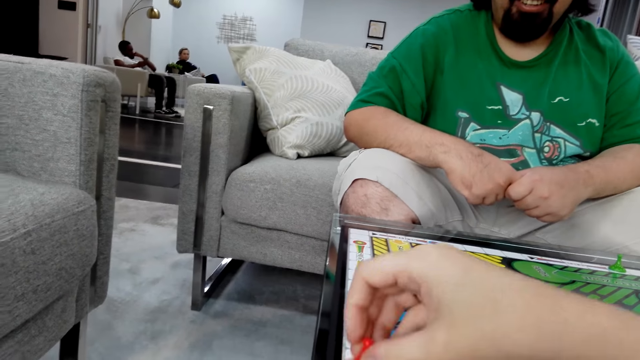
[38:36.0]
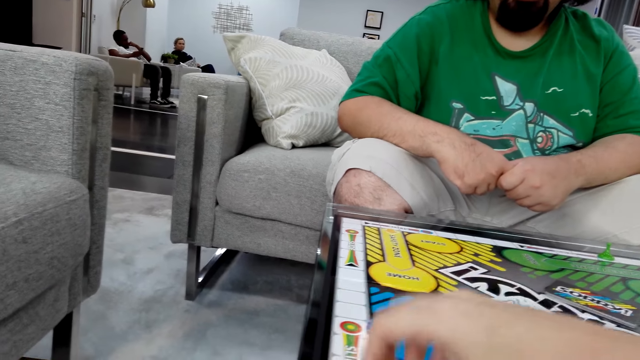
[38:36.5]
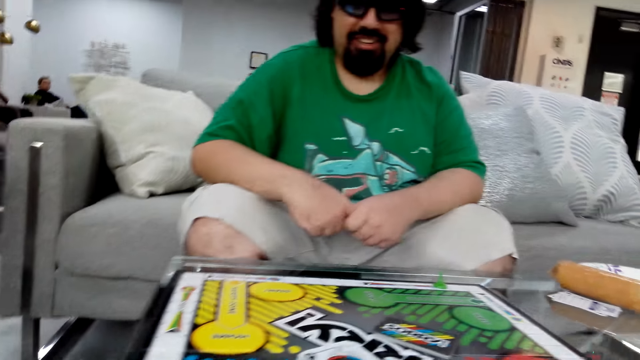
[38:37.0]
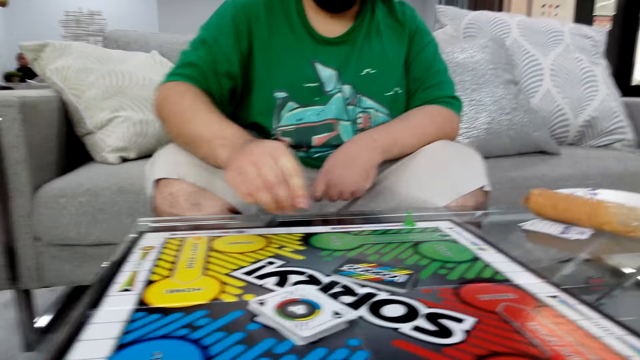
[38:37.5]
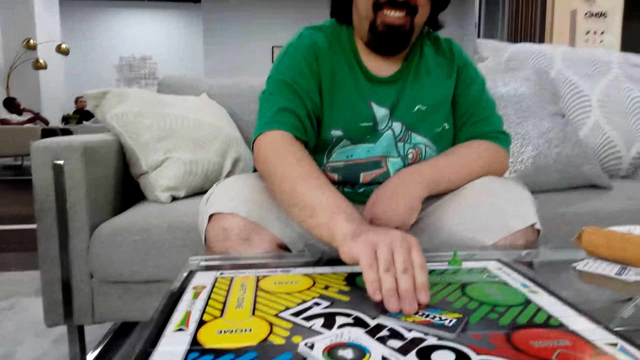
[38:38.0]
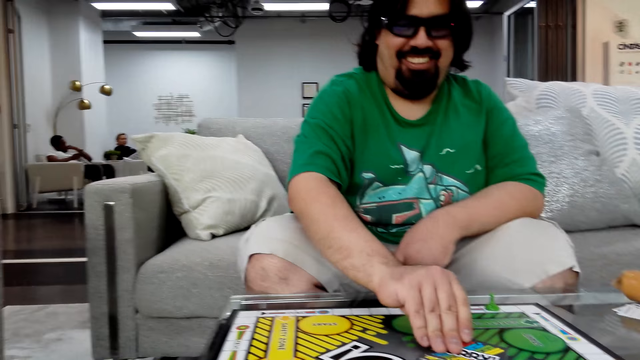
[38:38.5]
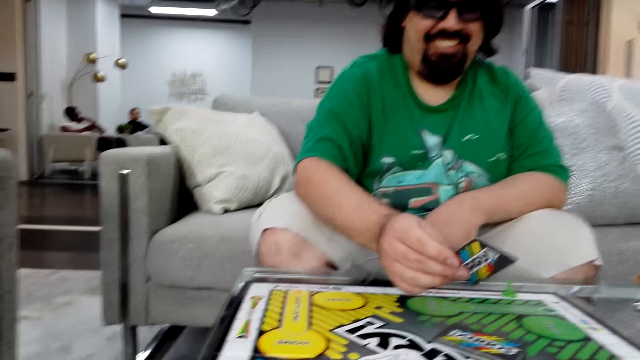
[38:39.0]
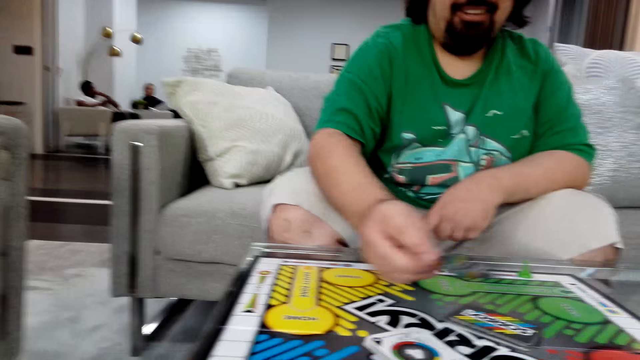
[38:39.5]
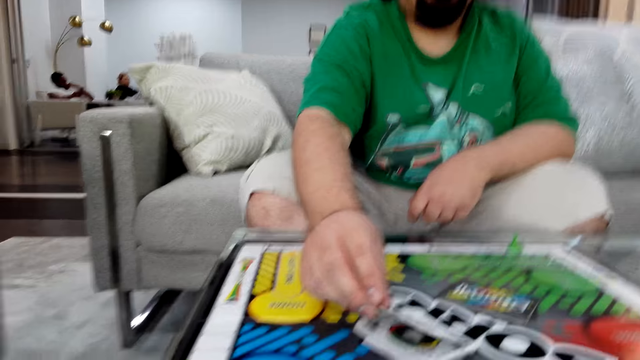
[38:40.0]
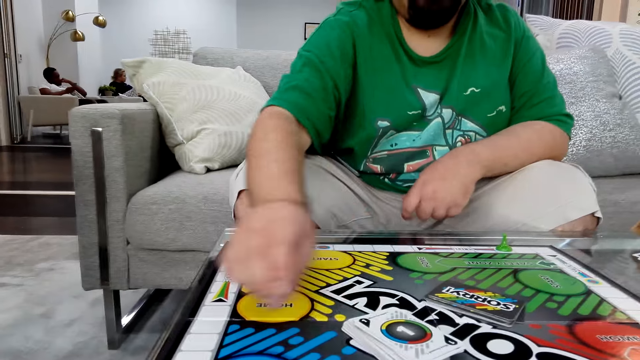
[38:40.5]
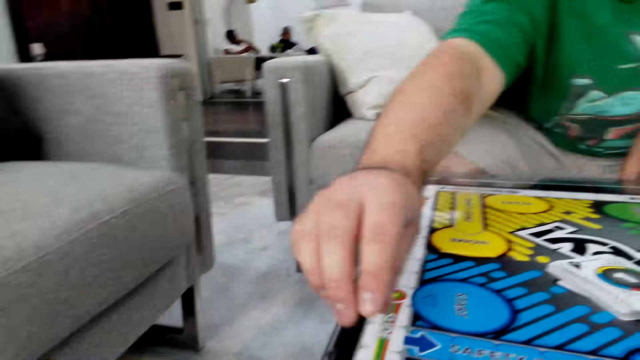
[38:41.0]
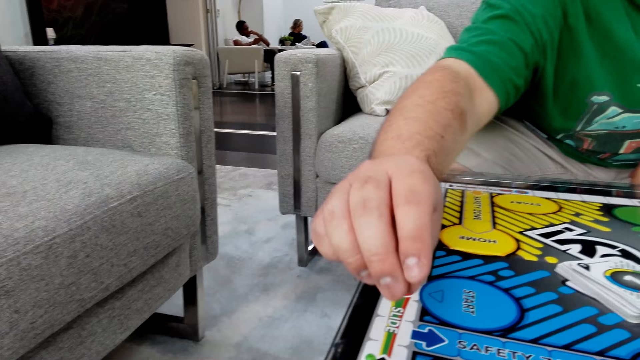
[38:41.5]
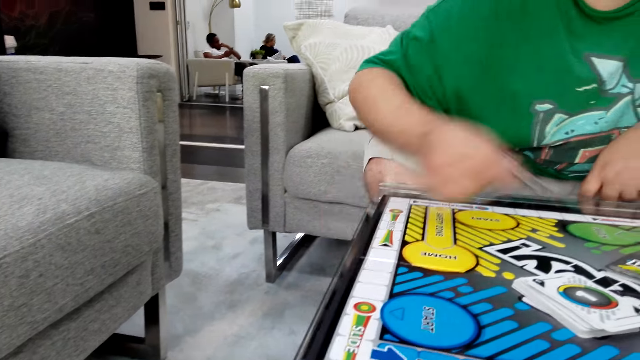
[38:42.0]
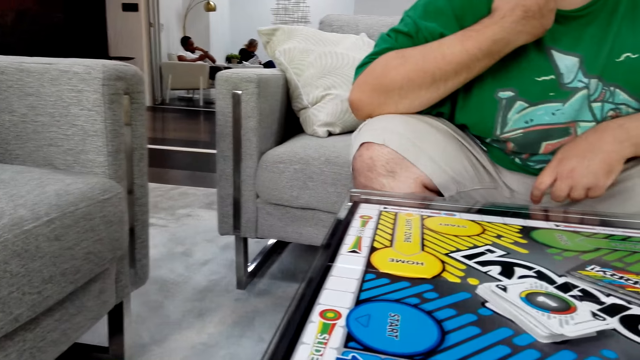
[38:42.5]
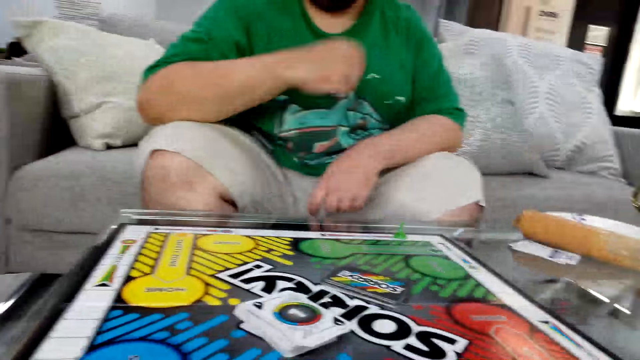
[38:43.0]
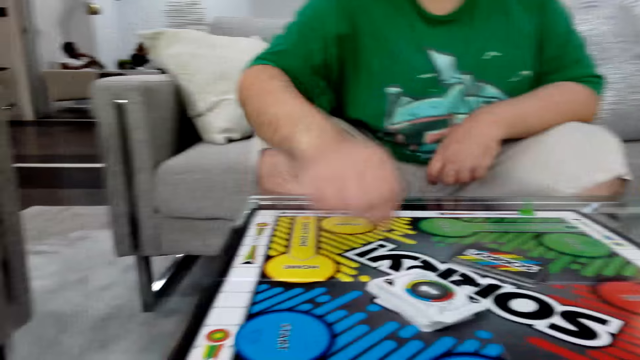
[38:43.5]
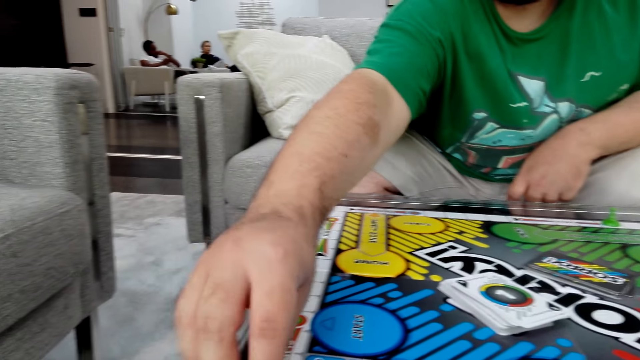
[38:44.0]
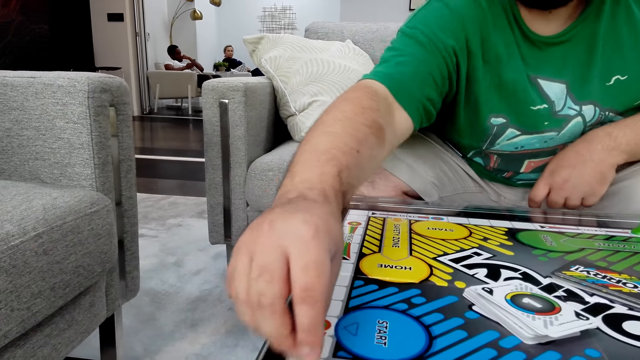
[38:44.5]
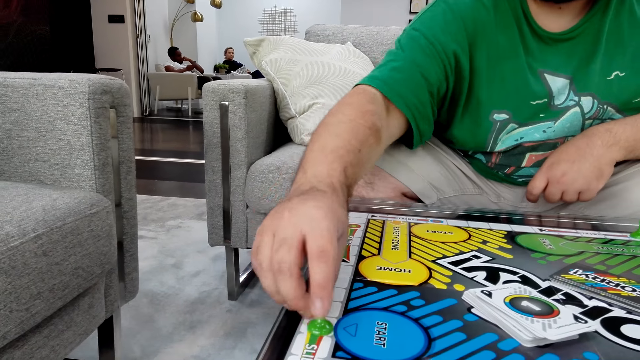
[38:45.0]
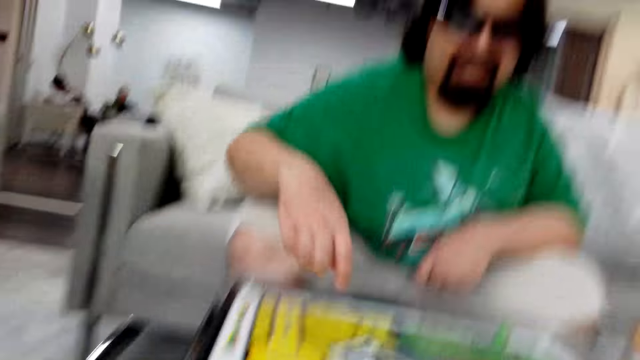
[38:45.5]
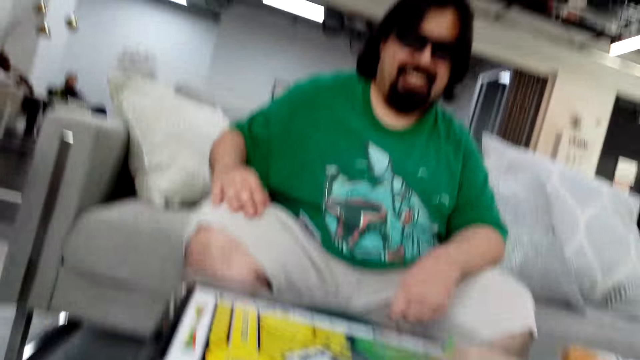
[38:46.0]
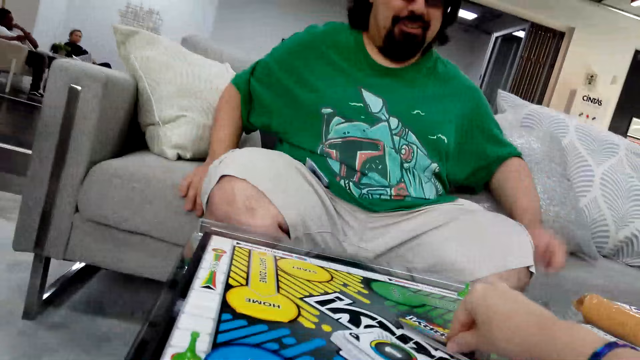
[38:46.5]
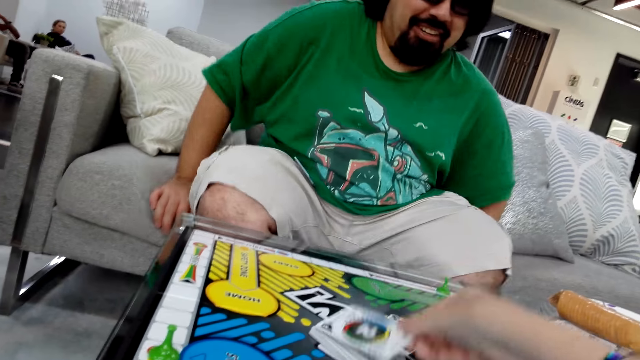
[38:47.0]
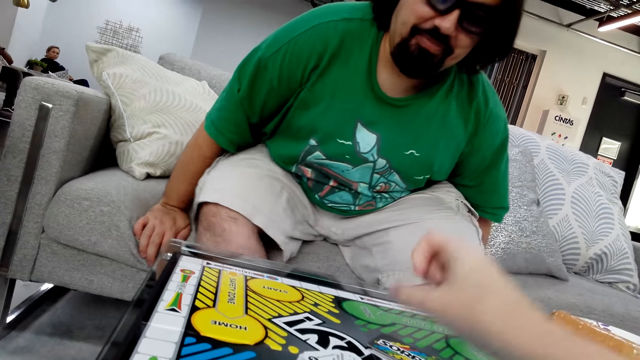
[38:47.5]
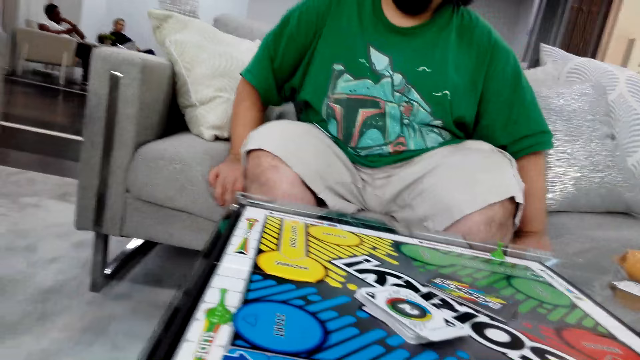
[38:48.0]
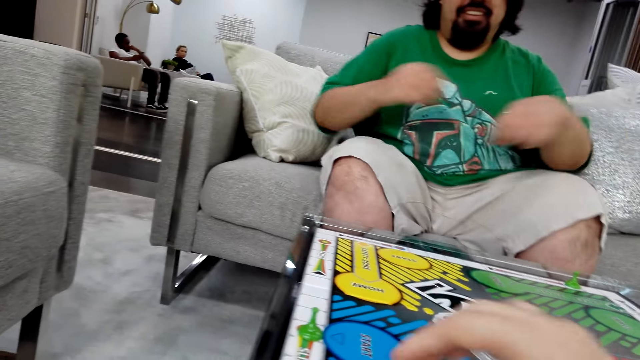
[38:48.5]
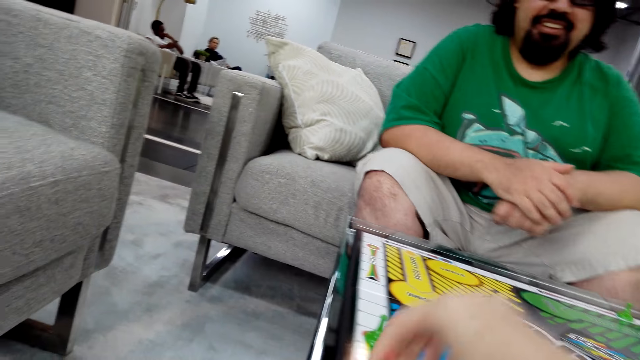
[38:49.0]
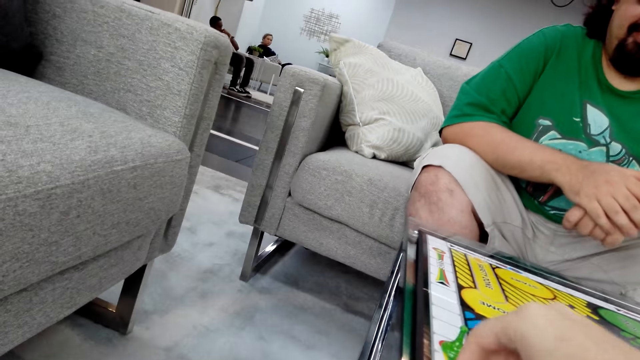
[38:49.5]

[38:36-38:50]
The camera wearer takes a dice. She holds a board game piece with her right hand. She moves the dice on the board and puts the dice on the board. A man laughs and picks up a poker card from the table. The man puts the poker card on the table. He reads instructions, moves his hand on the board, and puts his hand on the neck. The camera wearer talks. The man takes a dice, moves the dice on the board, and holds a board game piece with his right hand. The camera wearer talks. She picks up a poker card from the table. The man moves on the couch. The camera wearer puts the card on the board. She moves the dice on the board.

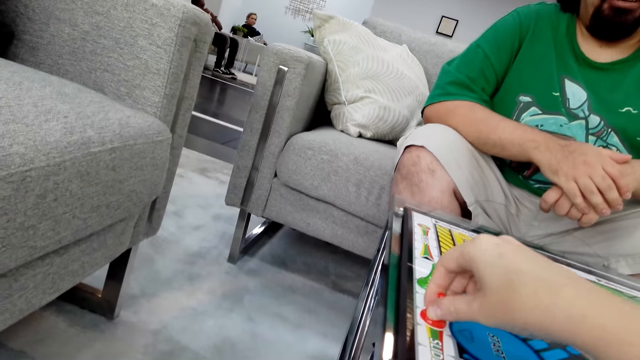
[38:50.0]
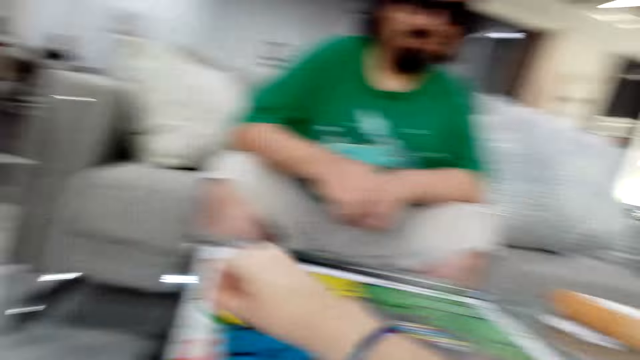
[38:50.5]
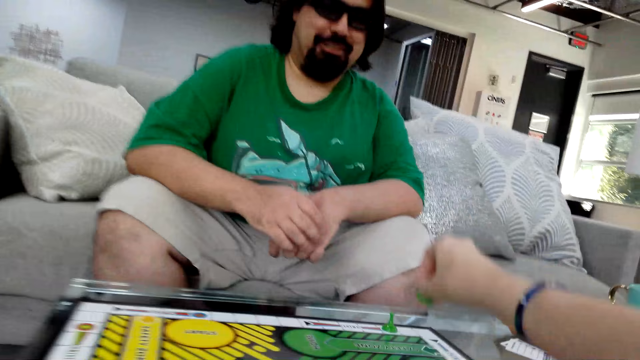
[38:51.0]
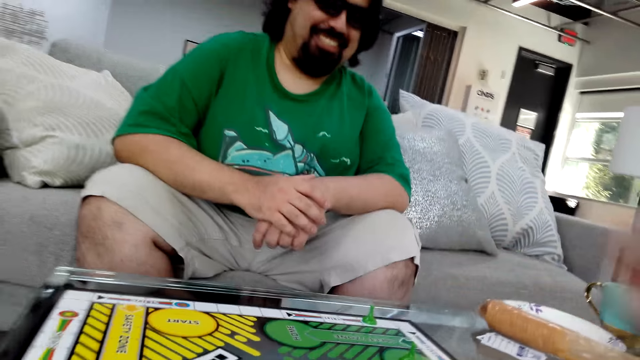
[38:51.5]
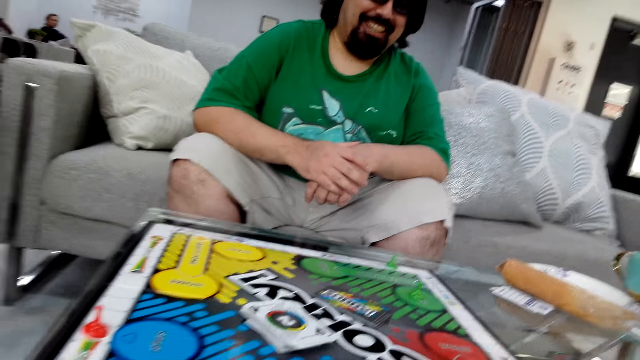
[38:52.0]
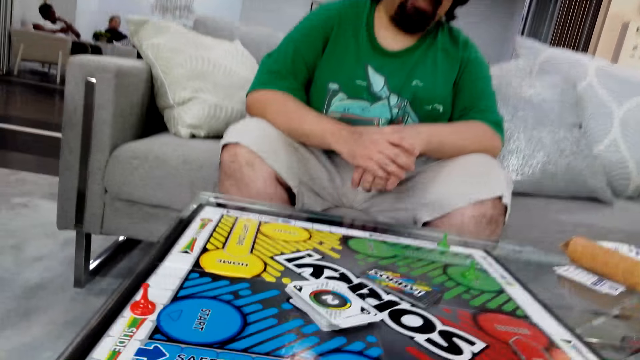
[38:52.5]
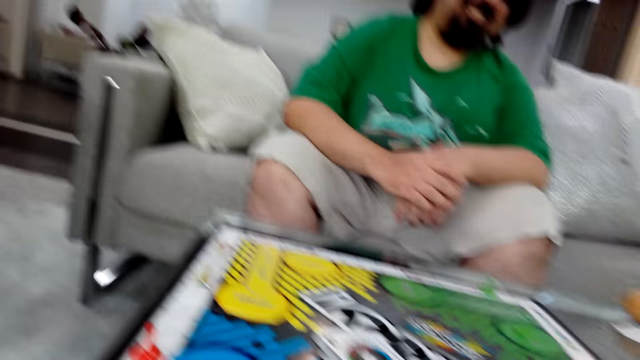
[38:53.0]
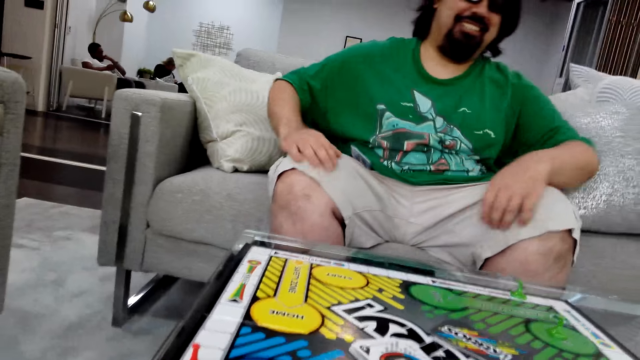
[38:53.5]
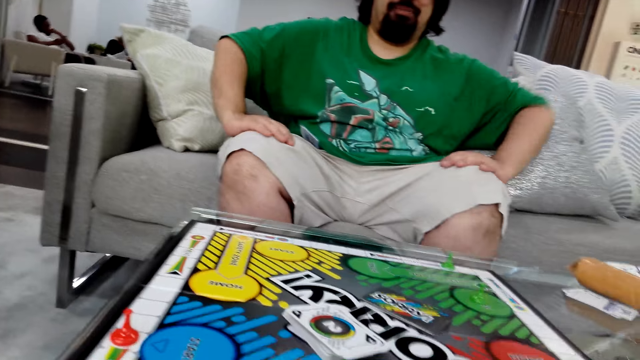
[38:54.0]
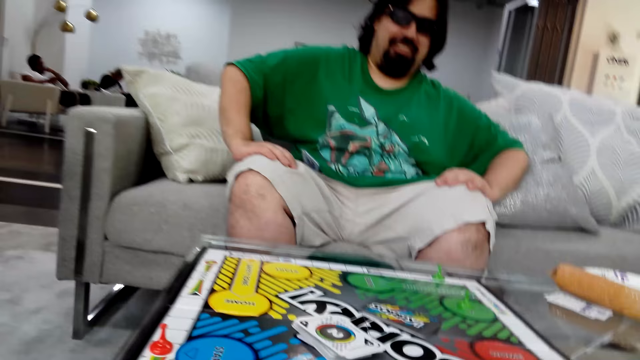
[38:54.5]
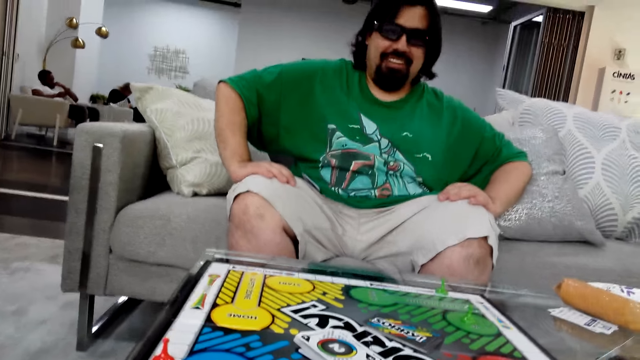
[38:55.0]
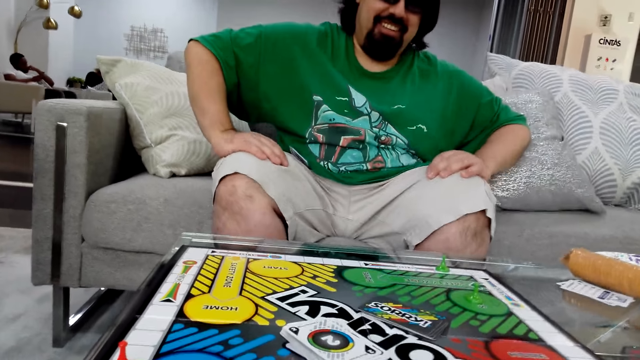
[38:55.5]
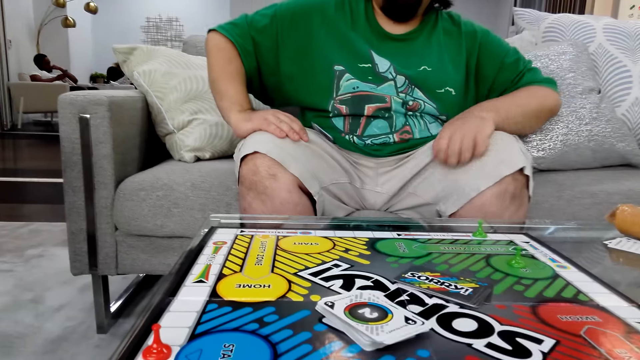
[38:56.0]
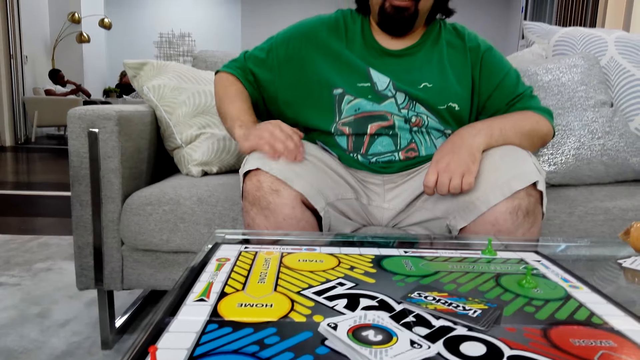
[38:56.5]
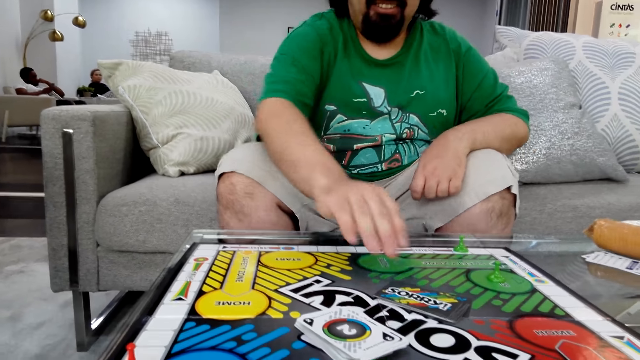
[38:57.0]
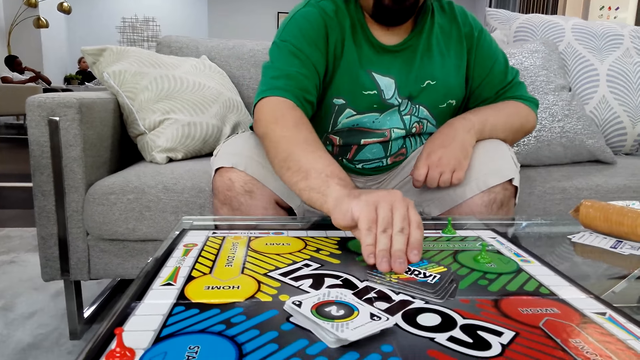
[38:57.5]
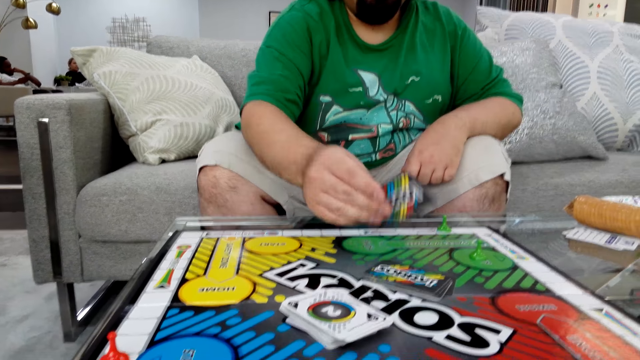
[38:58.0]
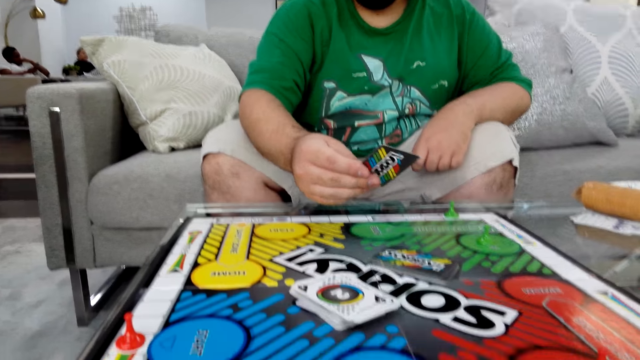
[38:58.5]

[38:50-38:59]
The camera wearer puts the dice on the board. They laugh. A man picks up a poker card from the table.
